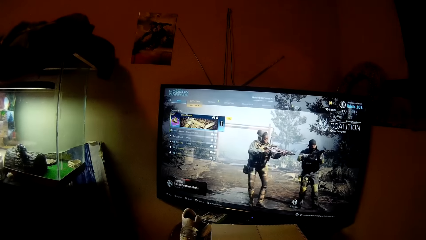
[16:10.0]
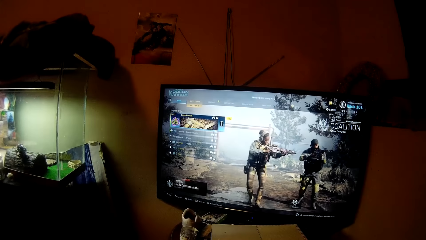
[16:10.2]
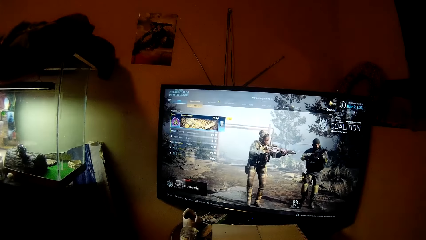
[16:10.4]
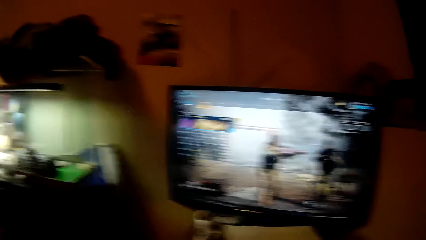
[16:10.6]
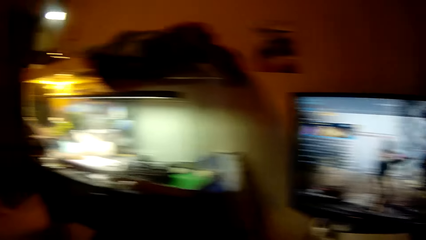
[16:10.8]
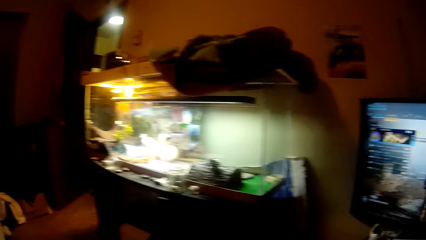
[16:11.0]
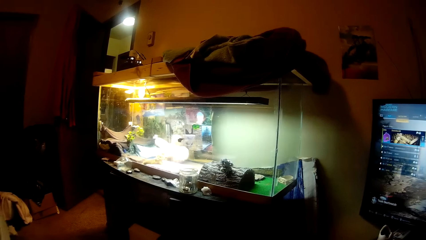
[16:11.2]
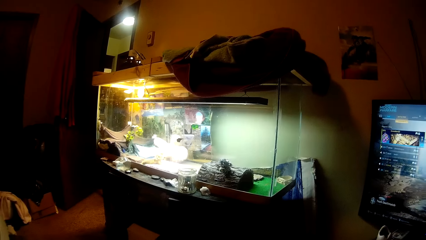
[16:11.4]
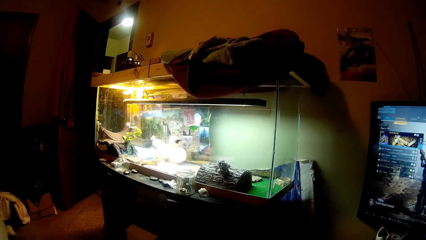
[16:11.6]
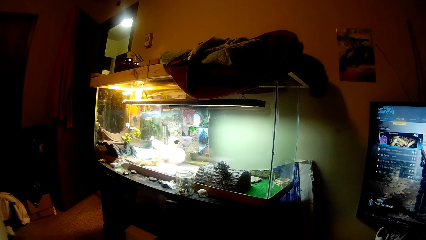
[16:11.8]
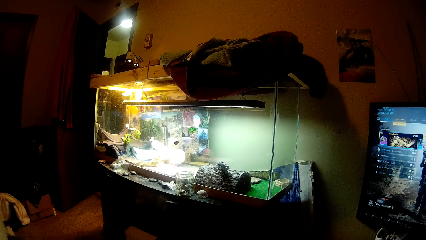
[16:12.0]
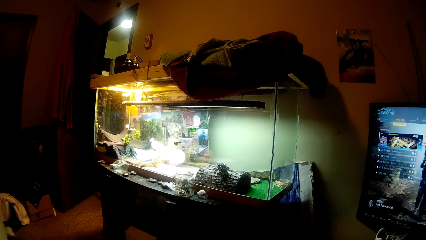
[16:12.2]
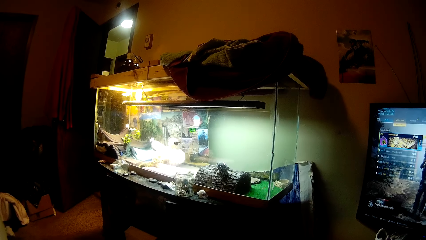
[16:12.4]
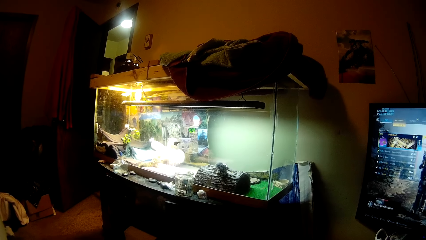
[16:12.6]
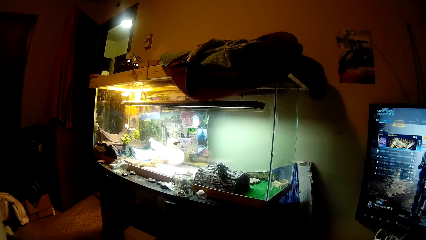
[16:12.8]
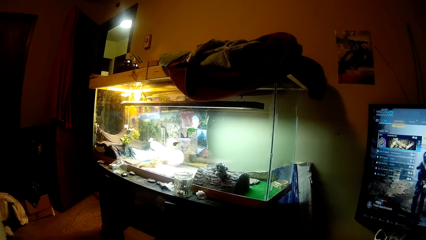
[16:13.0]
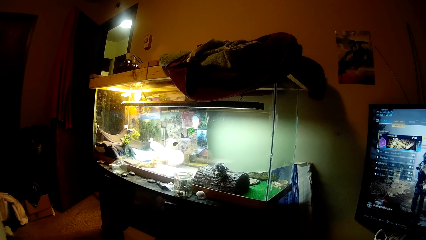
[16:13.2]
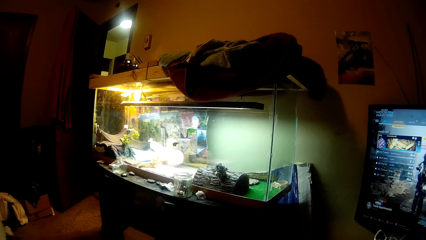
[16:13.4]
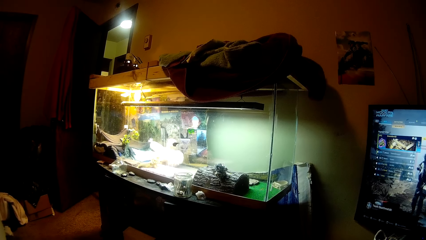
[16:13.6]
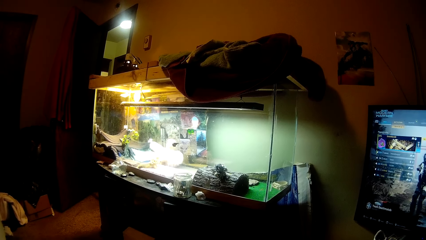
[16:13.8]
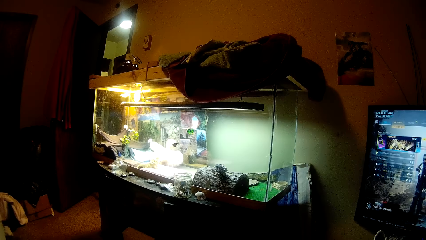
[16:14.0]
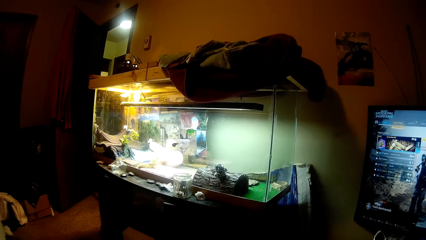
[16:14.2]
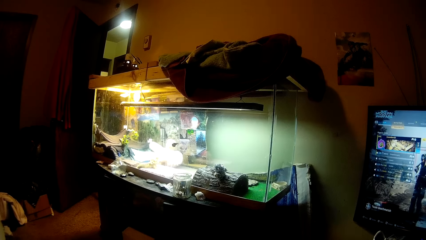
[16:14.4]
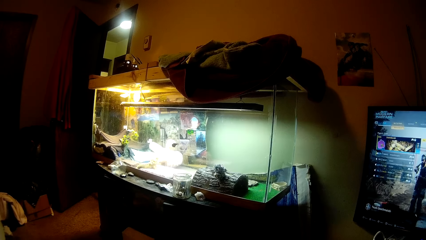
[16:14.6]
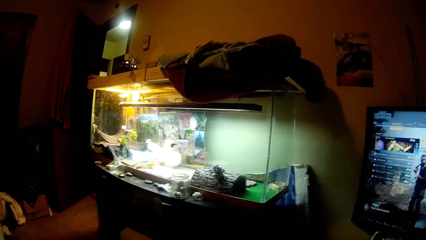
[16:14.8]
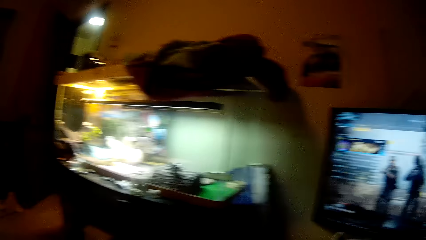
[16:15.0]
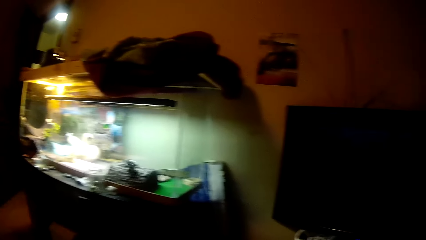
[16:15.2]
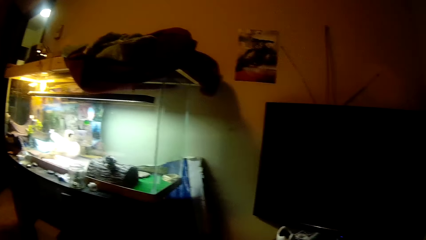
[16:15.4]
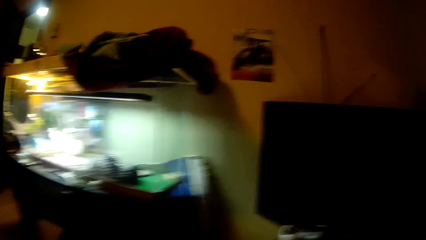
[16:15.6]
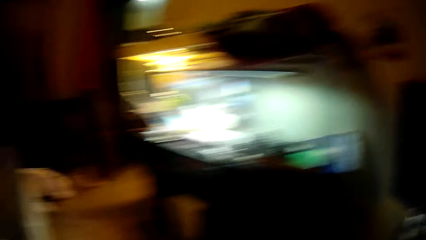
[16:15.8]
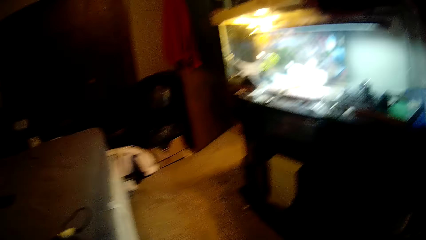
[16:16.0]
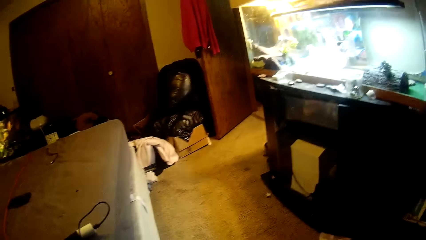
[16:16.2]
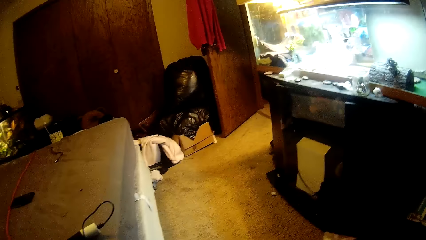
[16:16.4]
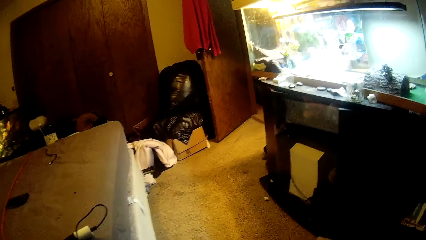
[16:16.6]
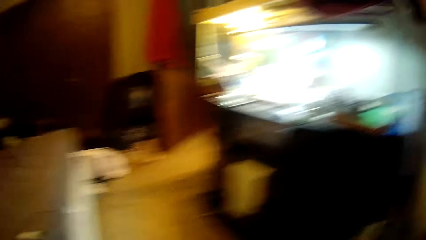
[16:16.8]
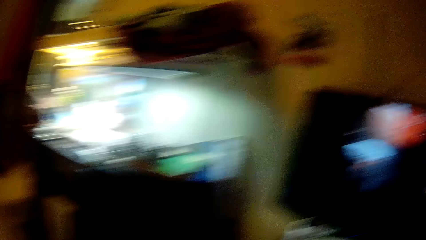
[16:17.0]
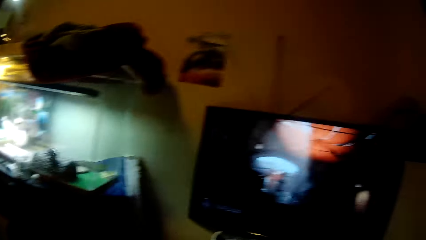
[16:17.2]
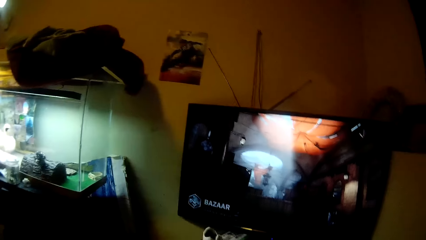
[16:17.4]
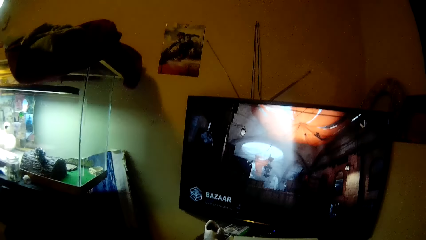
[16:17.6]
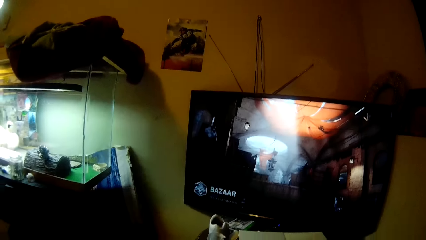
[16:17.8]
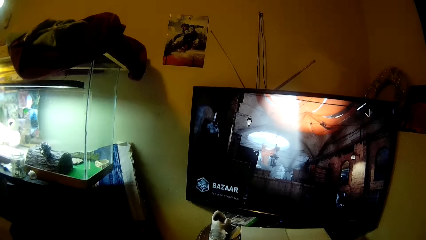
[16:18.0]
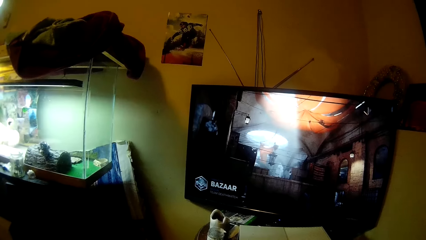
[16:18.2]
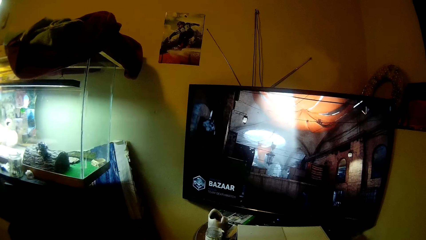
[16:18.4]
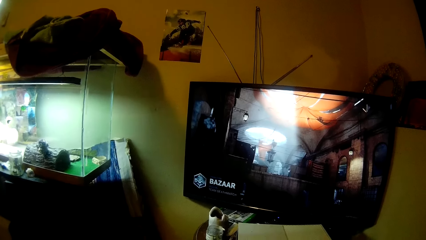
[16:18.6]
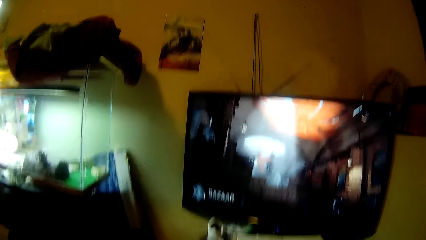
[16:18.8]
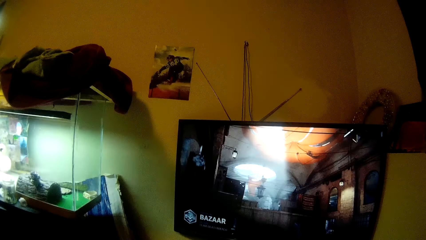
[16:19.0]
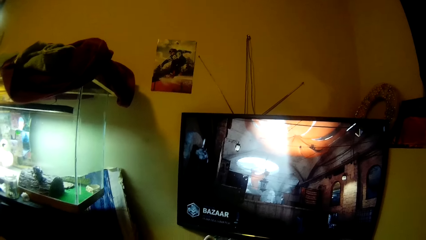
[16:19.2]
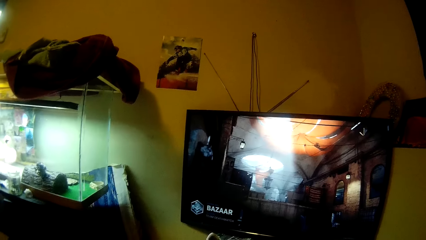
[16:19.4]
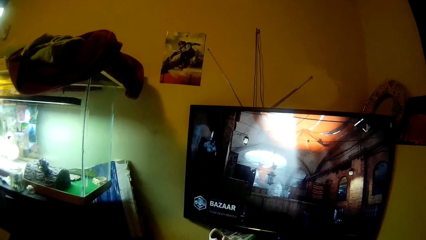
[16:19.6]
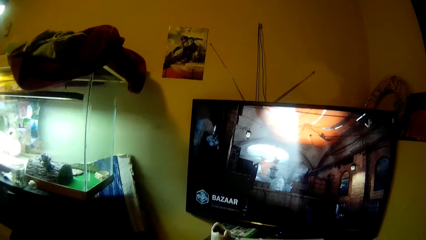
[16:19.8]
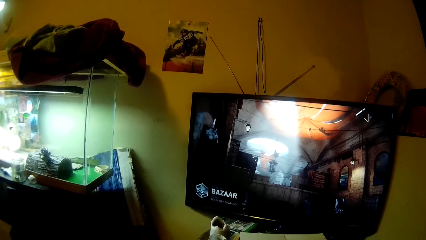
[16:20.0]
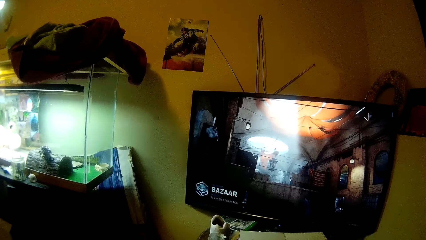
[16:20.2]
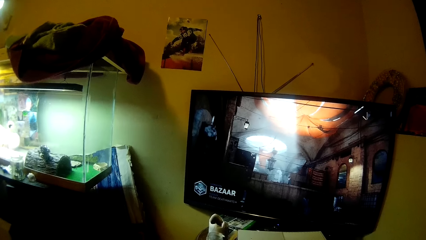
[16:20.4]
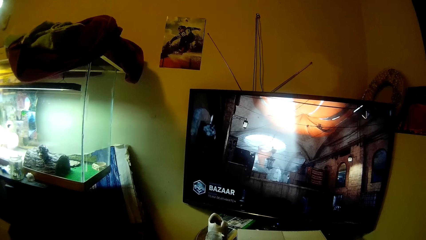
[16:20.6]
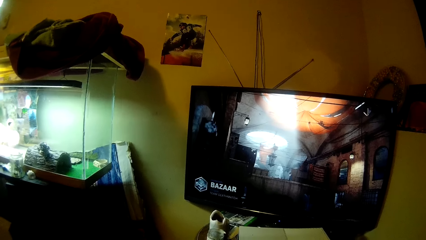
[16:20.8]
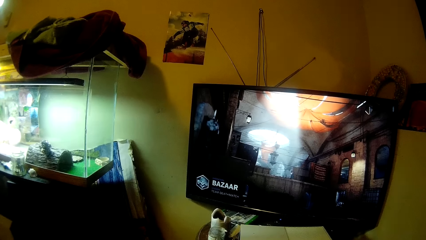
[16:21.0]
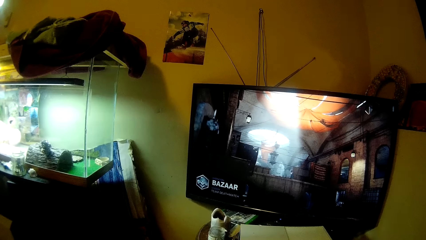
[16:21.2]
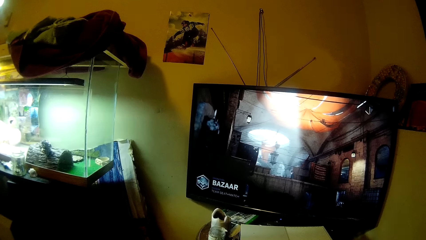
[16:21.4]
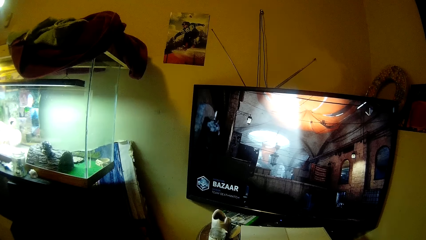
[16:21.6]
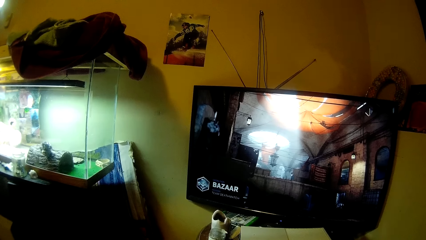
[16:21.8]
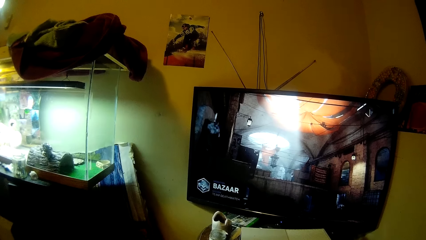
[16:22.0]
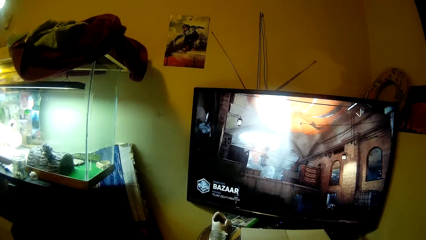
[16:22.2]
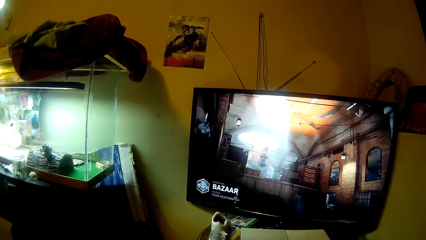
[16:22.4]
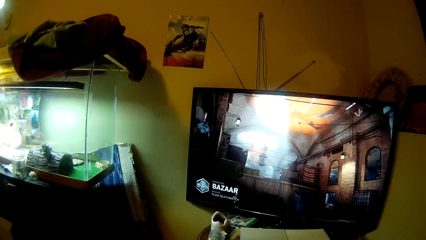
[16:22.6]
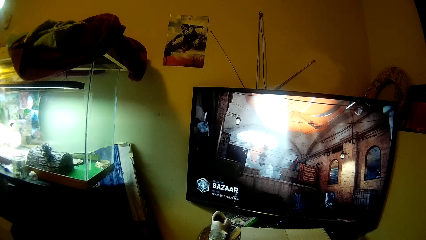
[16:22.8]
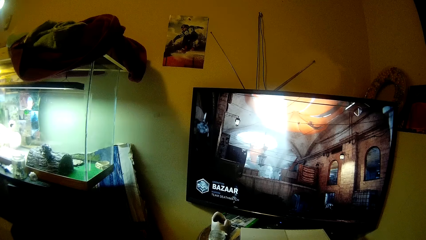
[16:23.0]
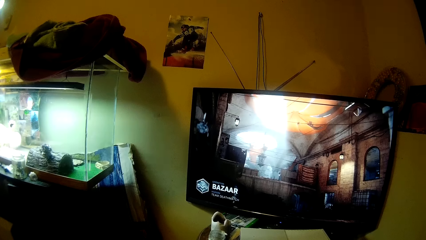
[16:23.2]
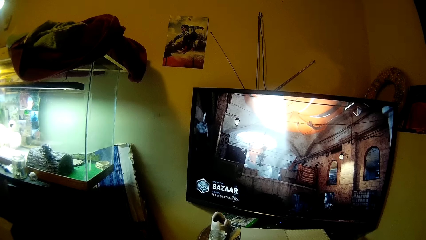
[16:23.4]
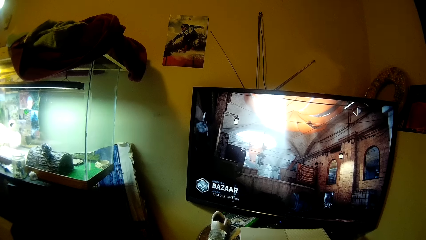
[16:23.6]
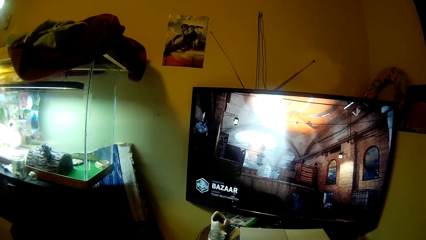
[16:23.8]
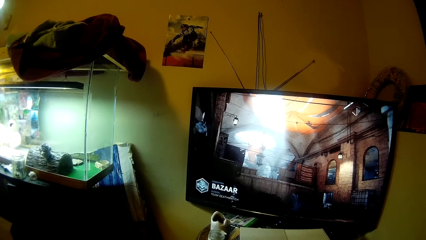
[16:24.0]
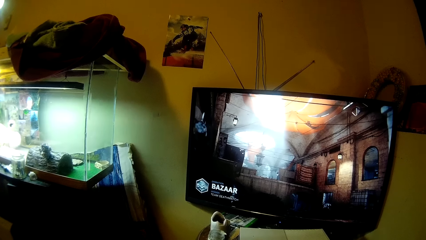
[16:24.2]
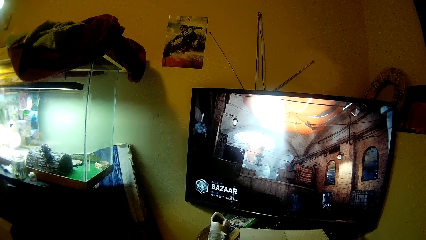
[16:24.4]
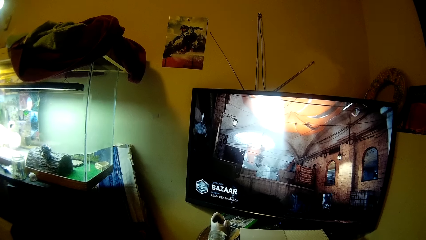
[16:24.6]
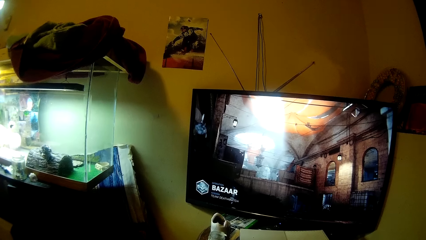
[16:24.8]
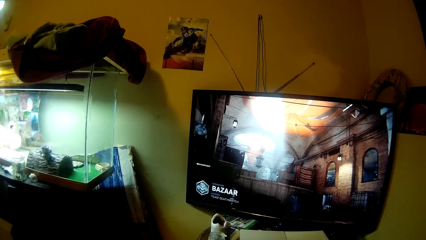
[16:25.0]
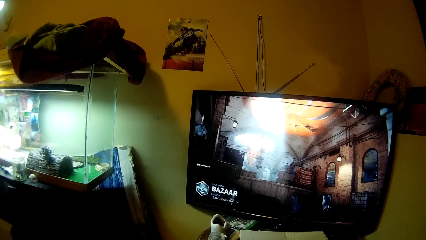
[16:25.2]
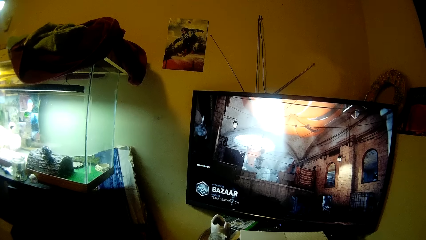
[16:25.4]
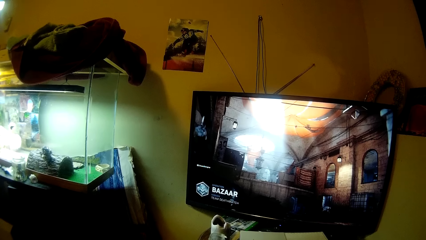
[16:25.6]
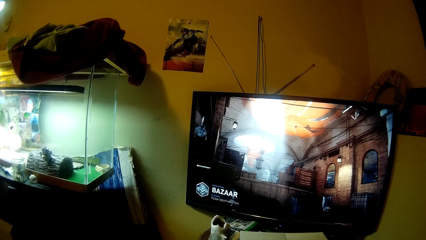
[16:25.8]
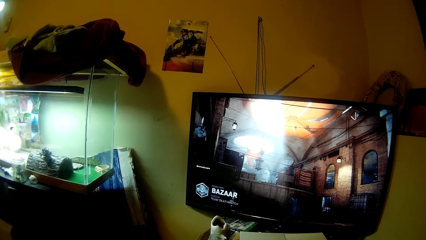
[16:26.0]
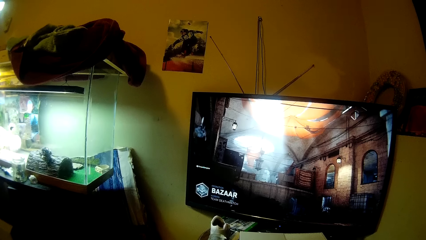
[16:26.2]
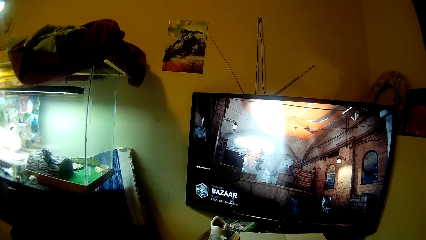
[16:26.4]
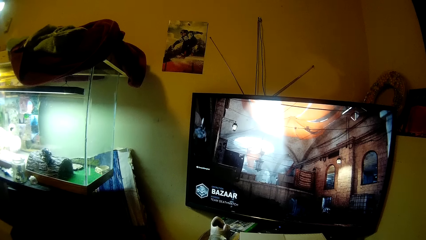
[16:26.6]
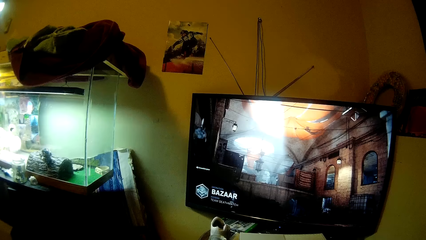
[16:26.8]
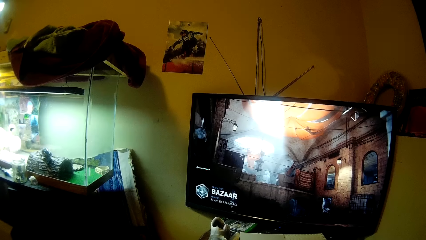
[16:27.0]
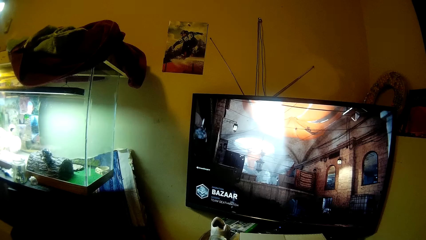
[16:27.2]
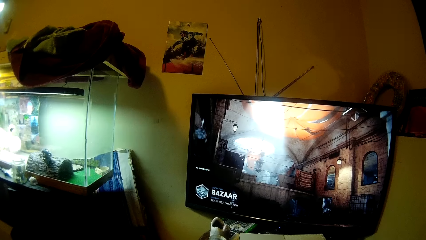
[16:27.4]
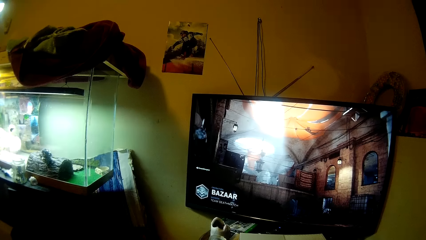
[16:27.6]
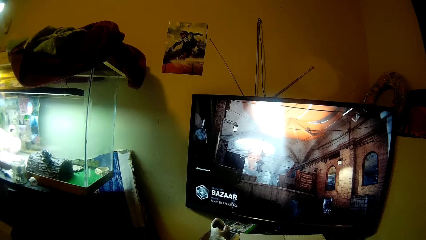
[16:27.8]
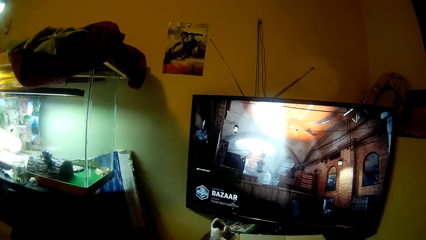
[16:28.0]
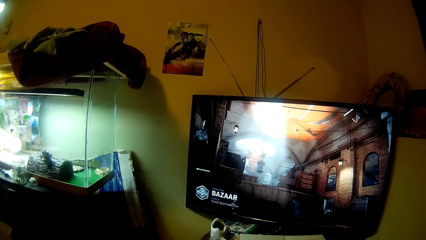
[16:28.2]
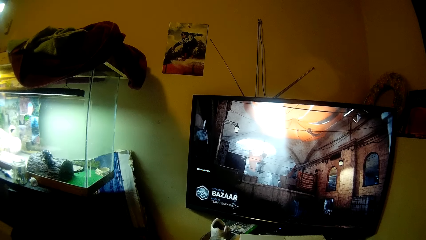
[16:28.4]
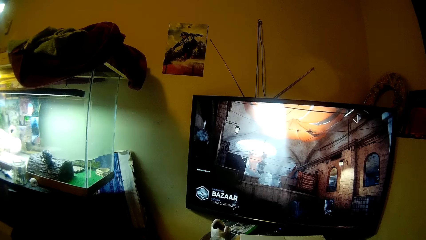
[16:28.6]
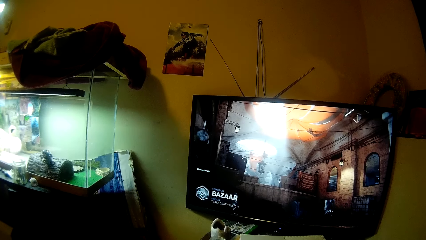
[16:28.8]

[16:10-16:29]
The camera wearer looks around. They operate the computer.
